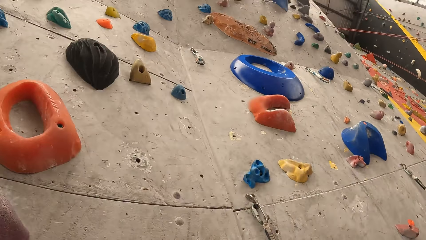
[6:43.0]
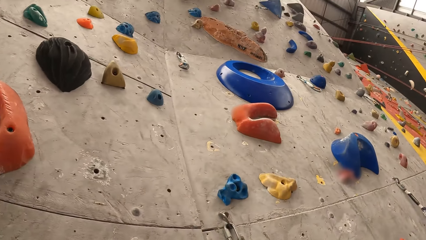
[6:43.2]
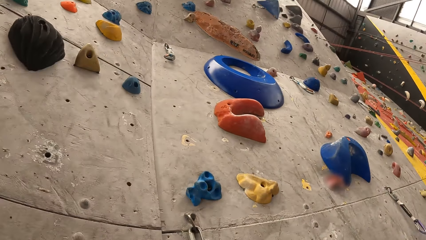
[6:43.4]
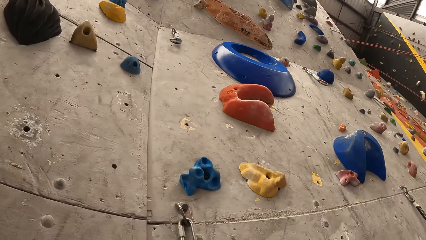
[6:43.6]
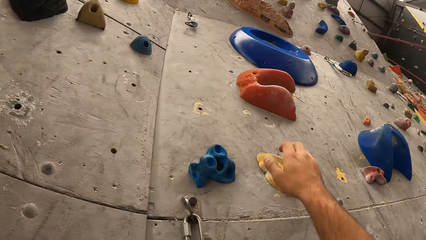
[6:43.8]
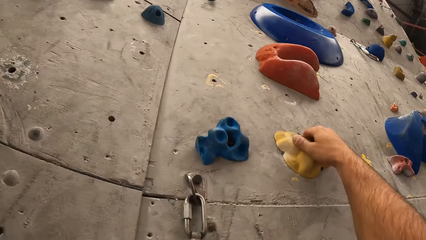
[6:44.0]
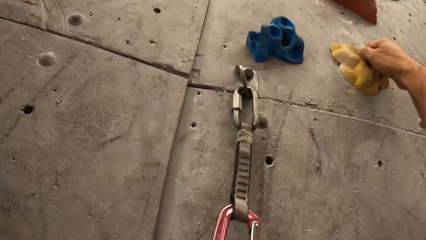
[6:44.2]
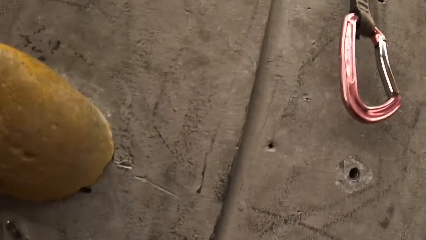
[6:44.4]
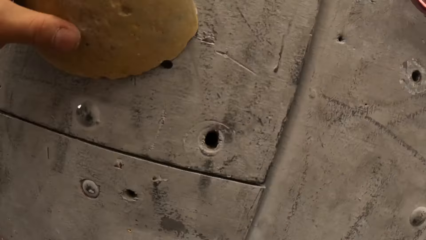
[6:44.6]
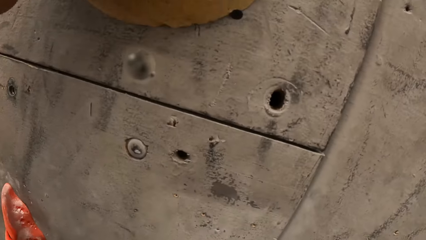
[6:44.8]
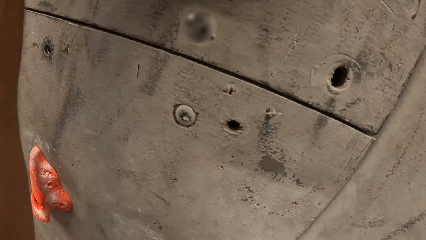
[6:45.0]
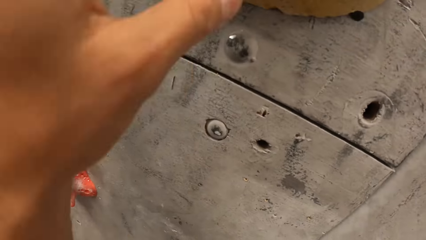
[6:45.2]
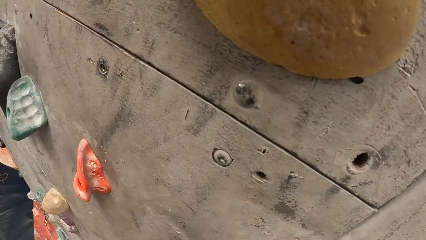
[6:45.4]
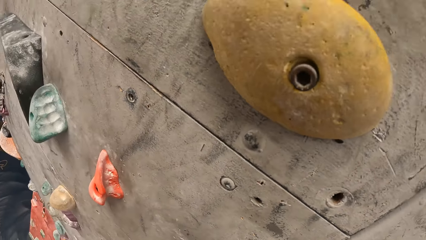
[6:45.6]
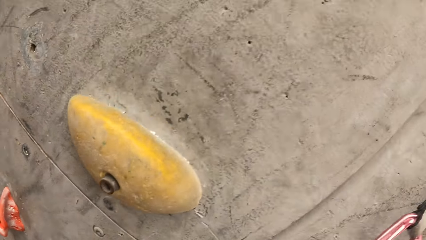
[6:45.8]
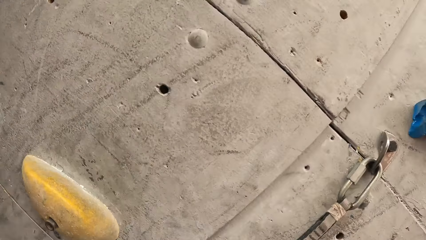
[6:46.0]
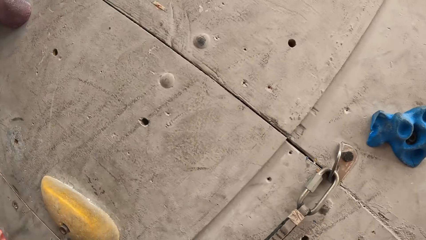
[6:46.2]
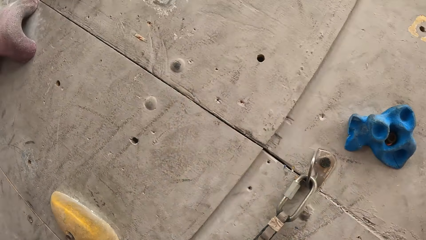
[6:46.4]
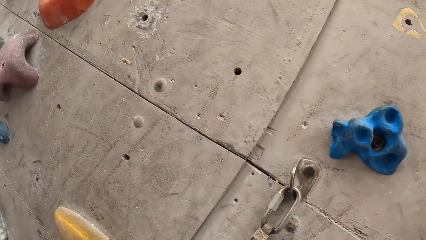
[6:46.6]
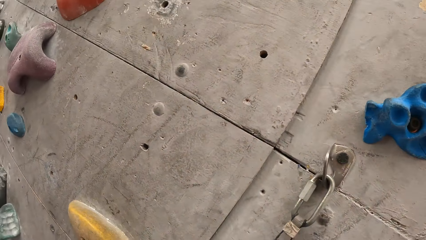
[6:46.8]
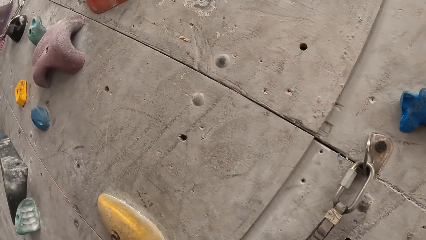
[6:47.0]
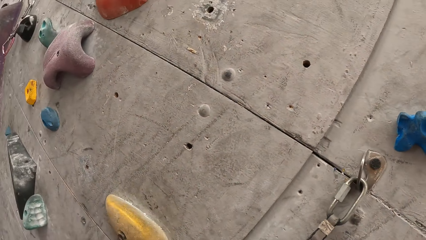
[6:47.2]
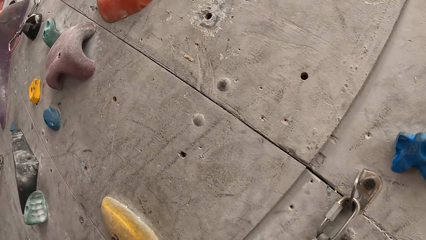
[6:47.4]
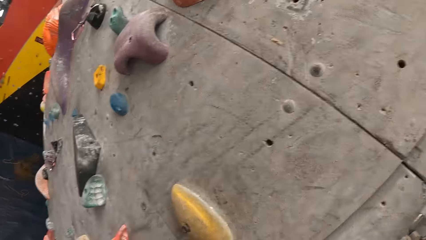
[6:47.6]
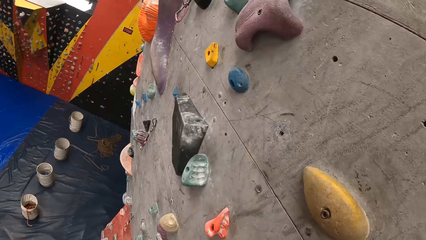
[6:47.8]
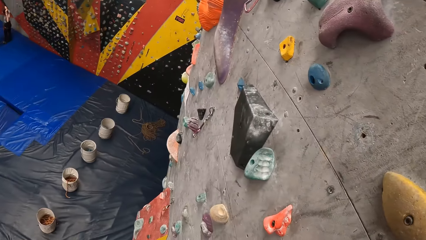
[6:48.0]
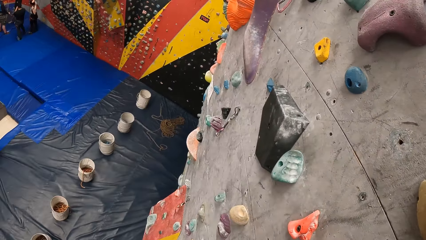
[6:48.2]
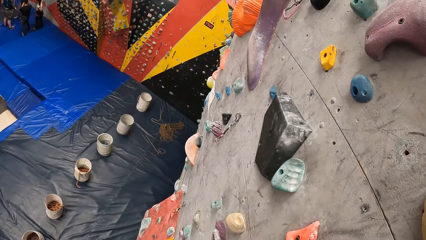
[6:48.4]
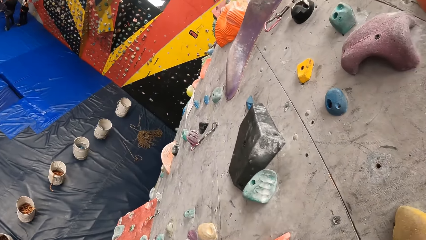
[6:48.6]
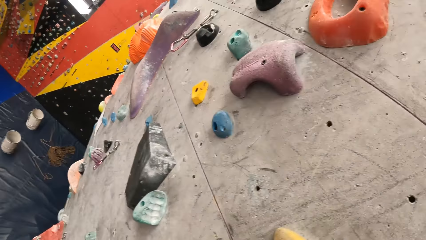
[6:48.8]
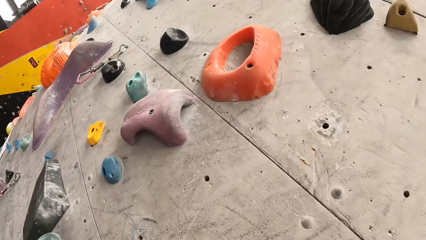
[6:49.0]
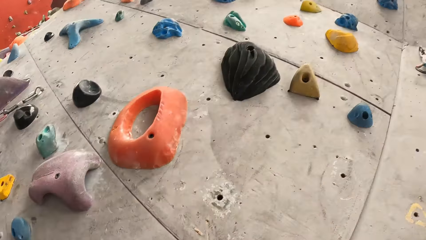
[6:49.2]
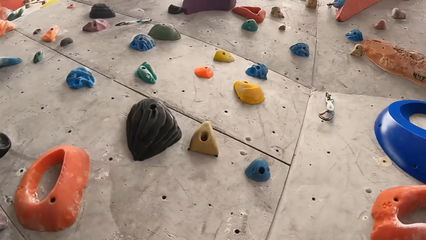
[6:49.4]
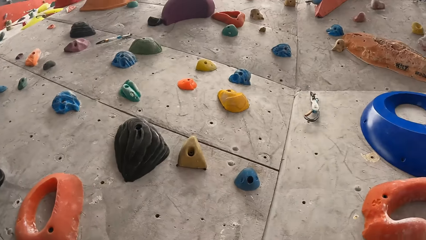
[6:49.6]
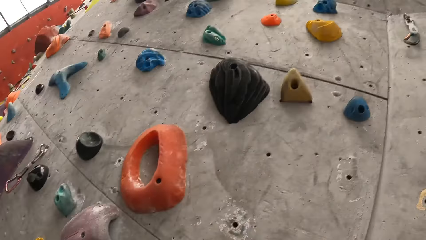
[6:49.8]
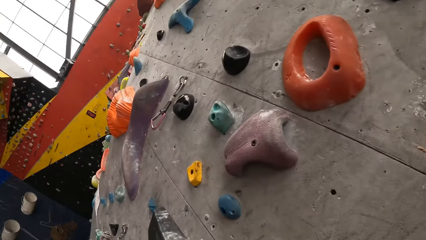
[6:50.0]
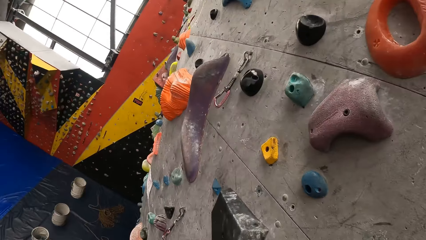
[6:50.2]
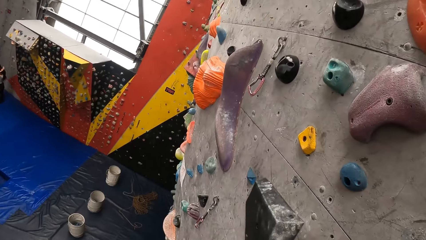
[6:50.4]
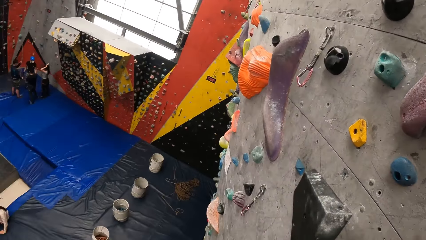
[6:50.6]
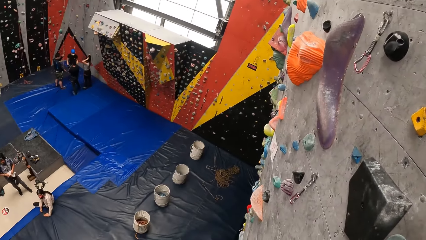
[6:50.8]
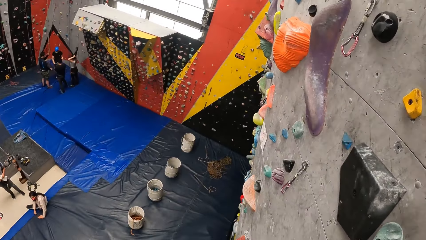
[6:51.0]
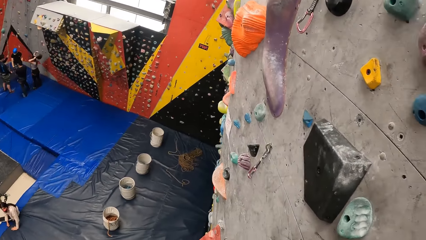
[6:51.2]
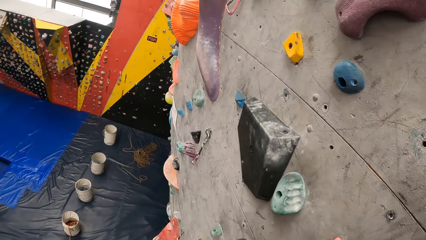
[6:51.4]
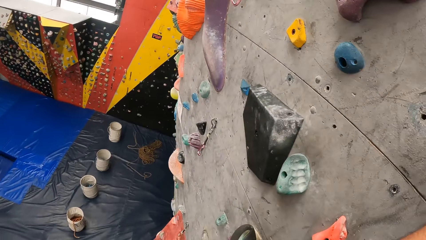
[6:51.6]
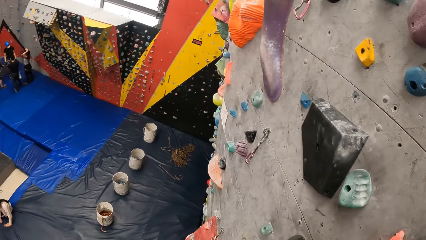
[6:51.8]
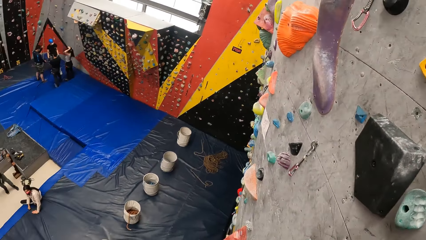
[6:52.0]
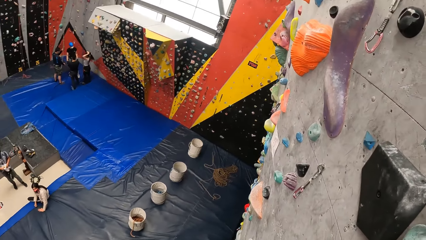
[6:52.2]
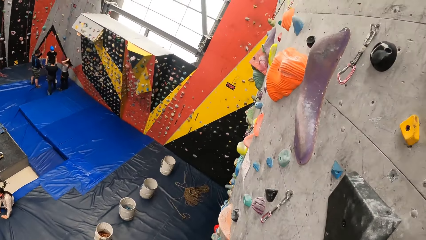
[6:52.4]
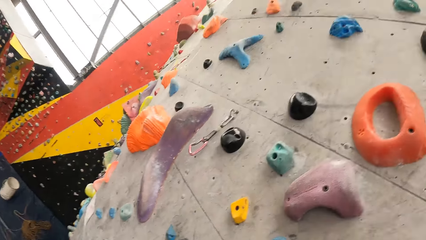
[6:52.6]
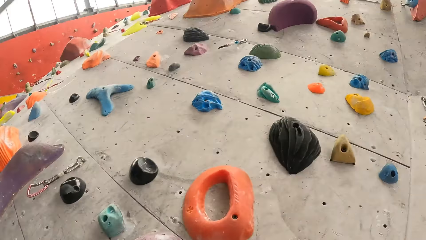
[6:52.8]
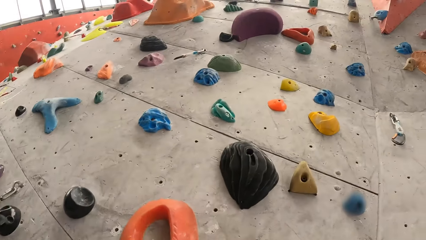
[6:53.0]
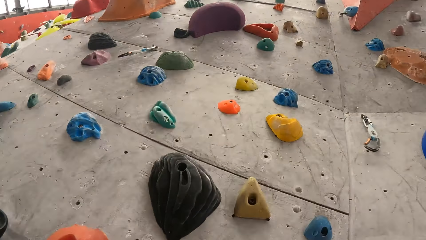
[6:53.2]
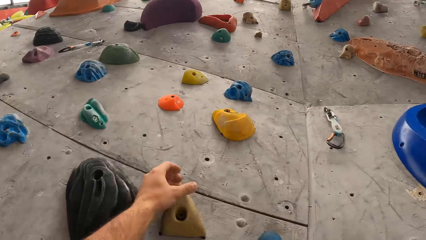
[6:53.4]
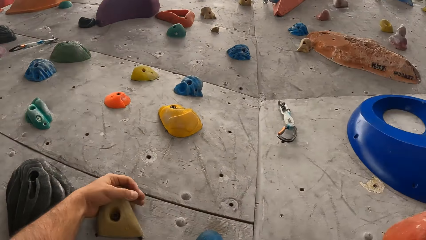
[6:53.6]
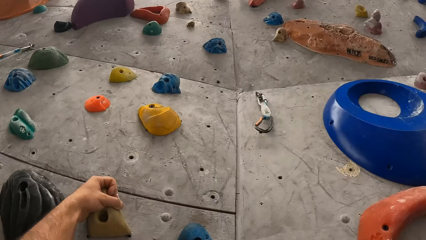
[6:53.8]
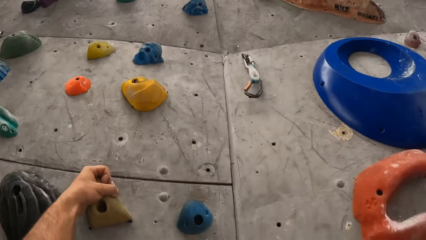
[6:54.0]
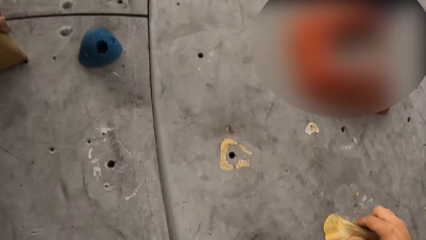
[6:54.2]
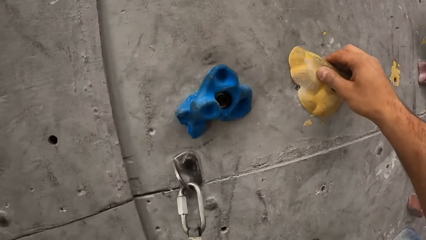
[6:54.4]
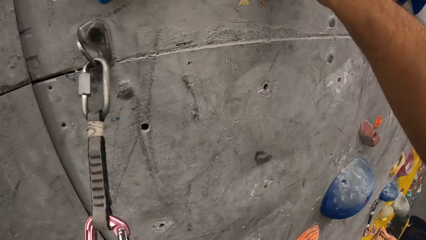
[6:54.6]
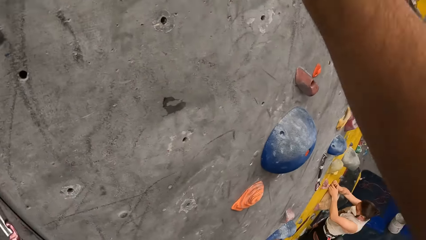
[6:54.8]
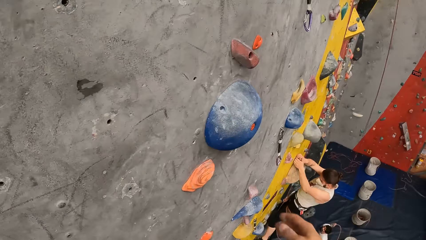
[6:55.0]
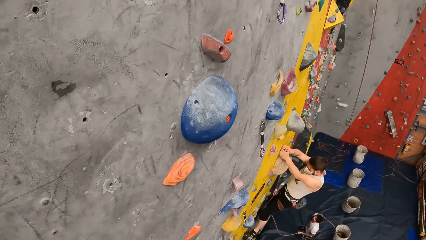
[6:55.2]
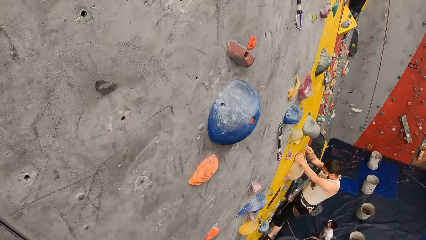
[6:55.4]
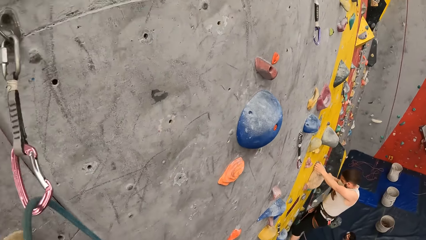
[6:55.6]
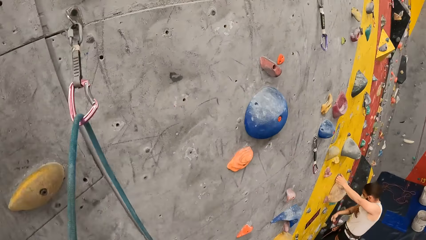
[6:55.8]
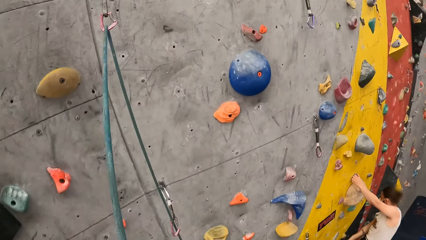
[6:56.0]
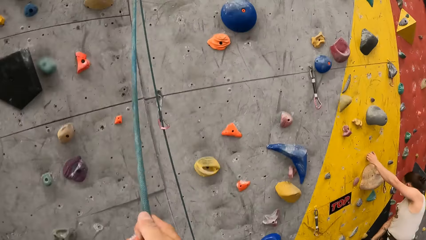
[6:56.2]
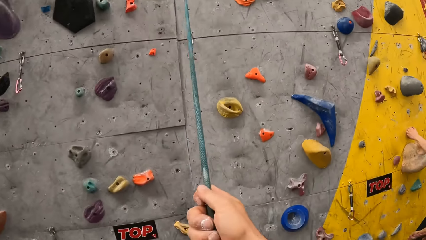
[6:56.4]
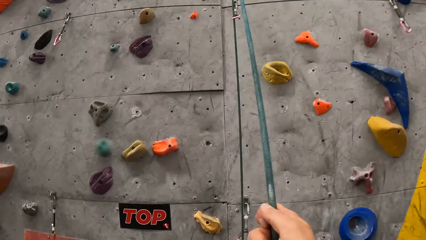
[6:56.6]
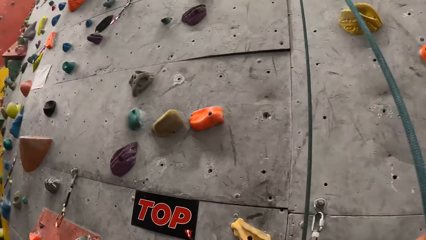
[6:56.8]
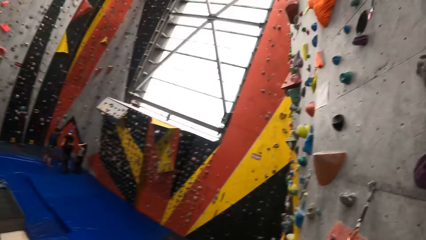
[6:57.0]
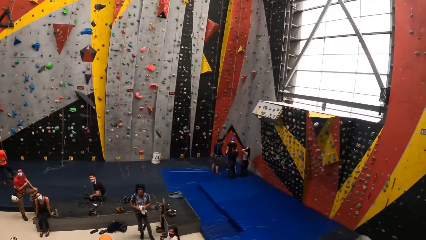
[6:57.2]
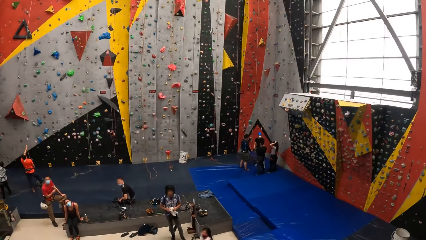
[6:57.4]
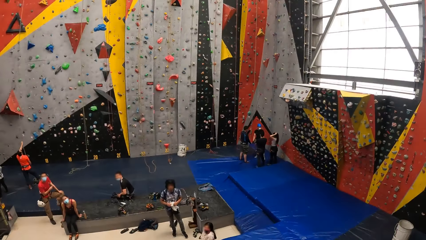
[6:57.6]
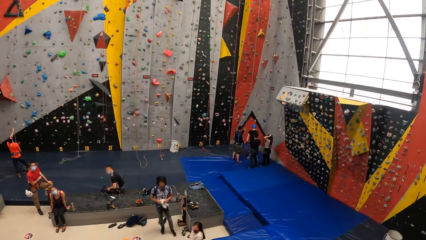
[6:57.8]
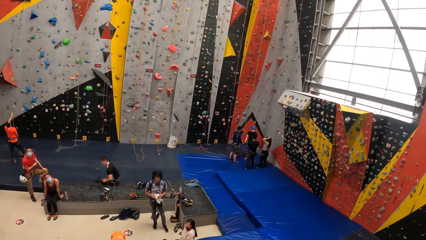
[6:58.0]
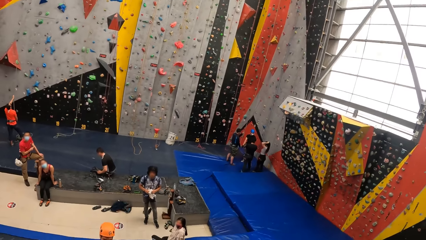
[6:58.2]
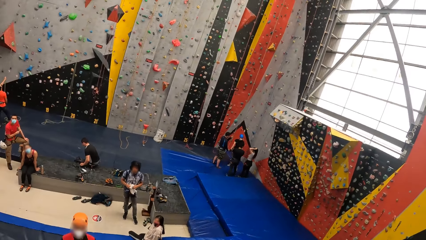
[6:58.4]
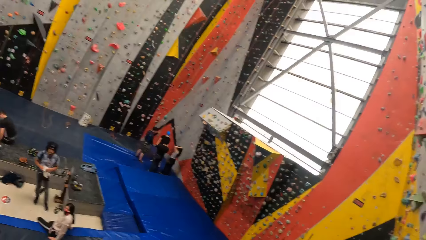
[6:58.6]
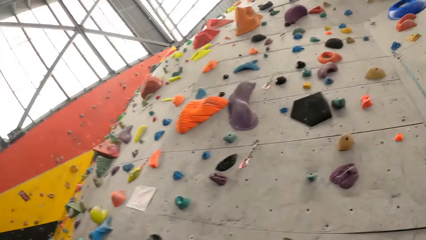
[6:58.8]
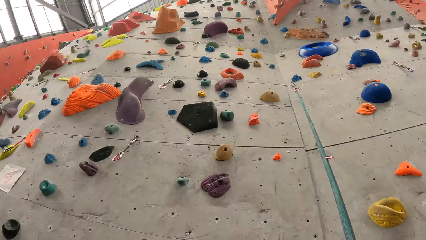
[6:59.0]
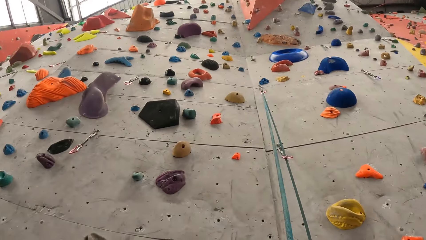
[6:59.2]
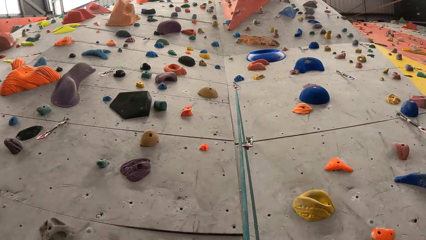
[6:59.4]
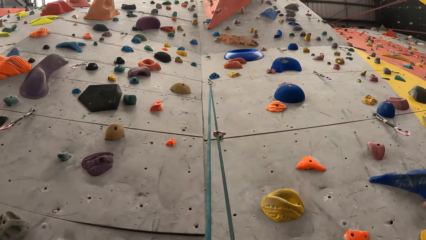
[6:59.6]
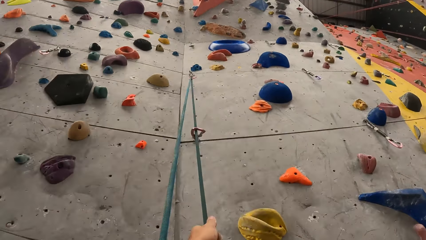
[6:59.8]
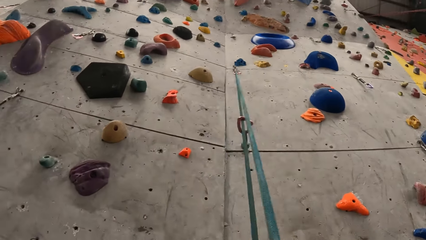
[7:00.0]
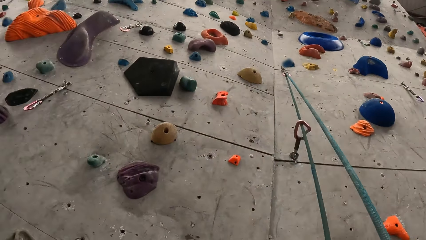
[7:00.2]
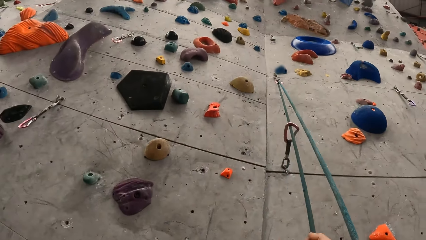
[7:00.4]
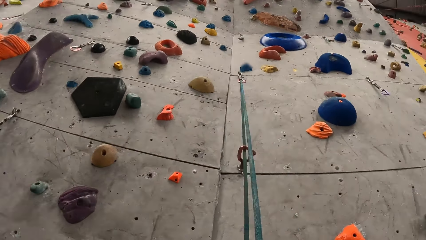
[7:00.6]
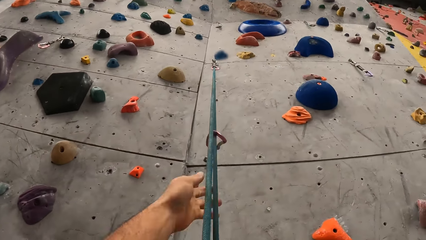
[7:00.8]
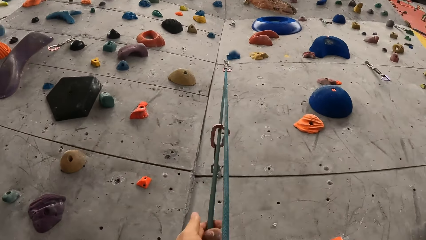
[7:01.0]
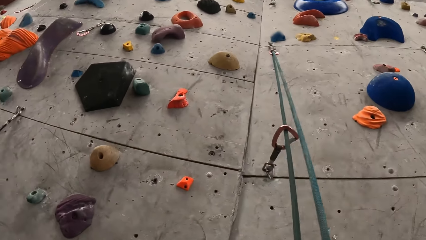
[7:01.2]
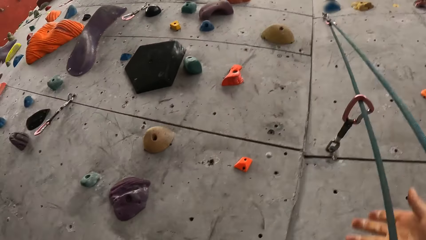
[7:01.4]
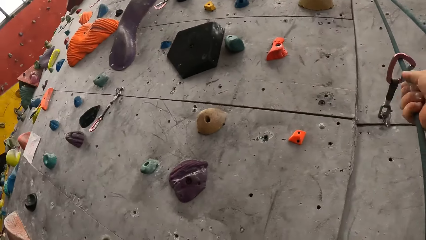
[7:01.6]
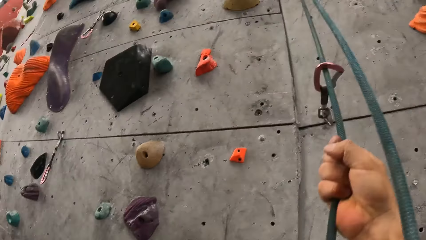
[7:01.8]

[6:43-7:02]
The camera wearer looks up the bouldering wall. They hold a climbing hold. They look down the bouldering wall. They look around the wall. They look down. They look up the bouldering wall. They look down. They look up the bouldering wall. They hold a climbing hold. They climb the wall. They hold a climbing hold. They do so again. They look left. They look around.
